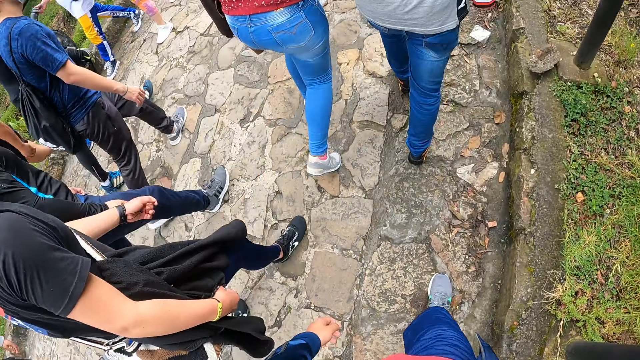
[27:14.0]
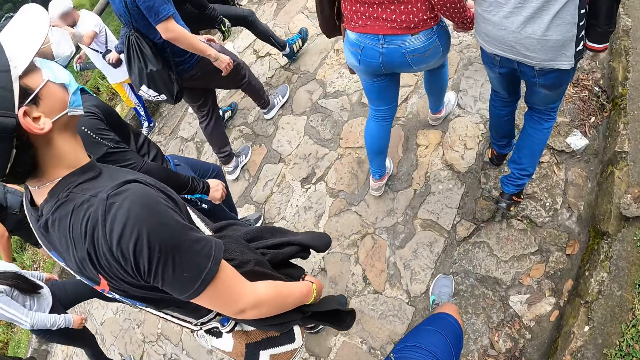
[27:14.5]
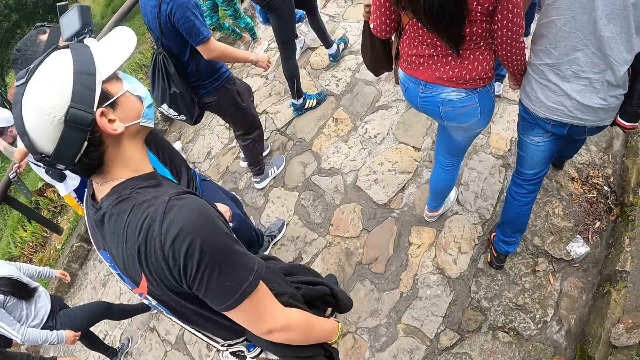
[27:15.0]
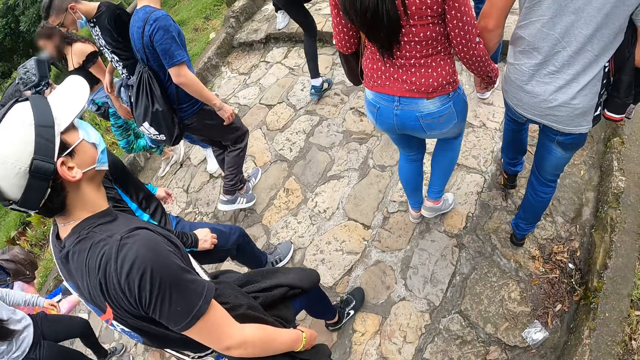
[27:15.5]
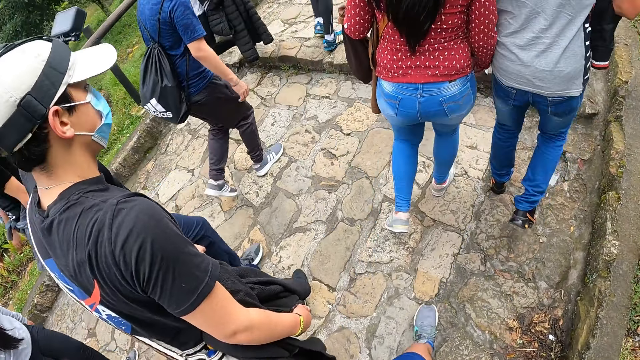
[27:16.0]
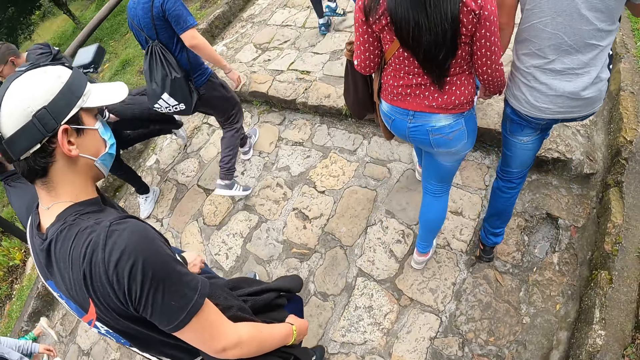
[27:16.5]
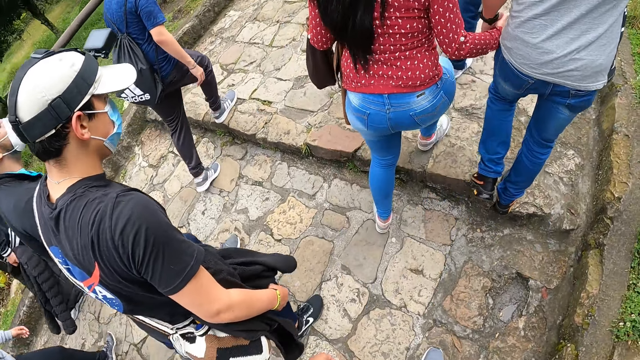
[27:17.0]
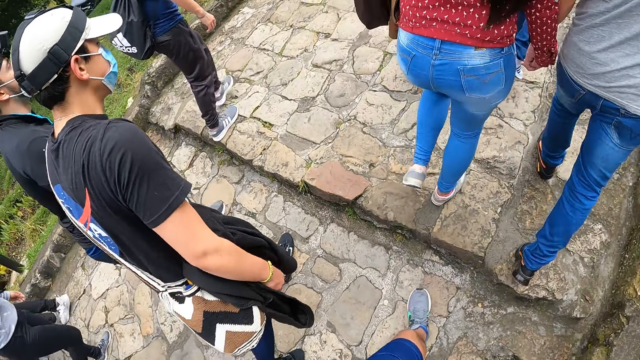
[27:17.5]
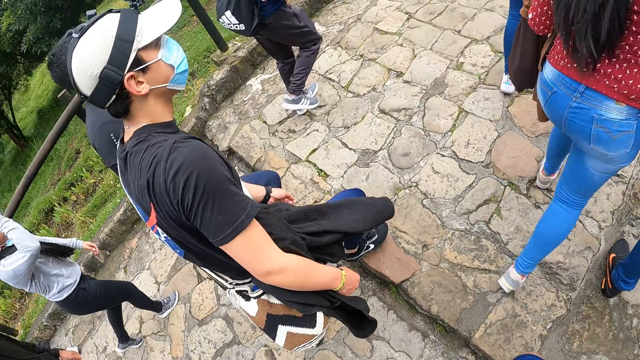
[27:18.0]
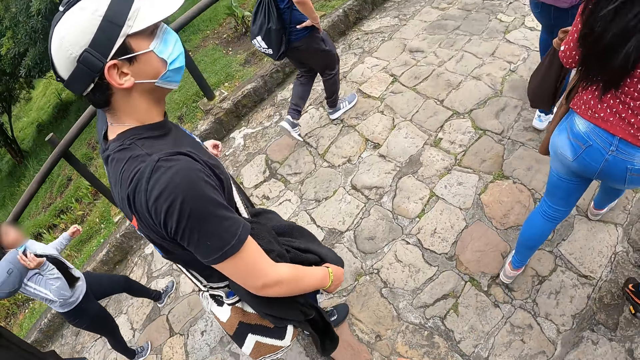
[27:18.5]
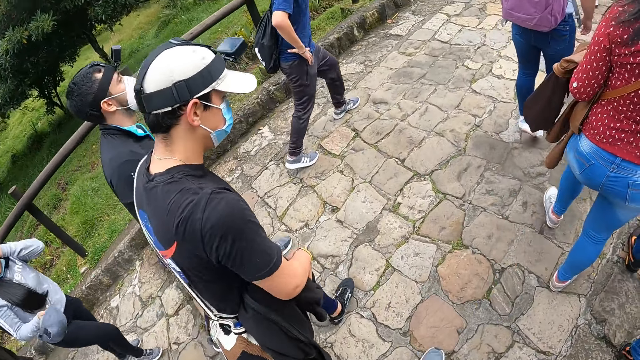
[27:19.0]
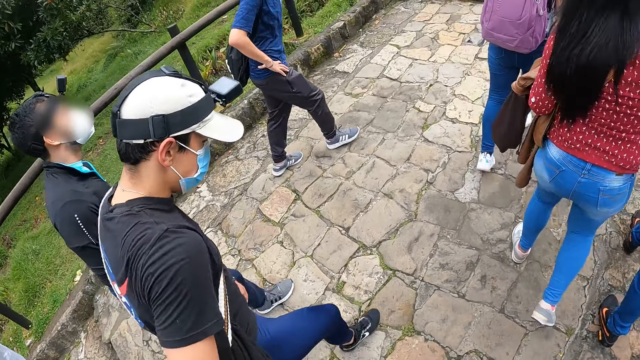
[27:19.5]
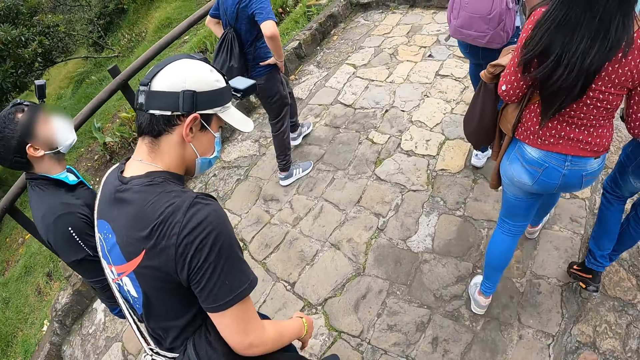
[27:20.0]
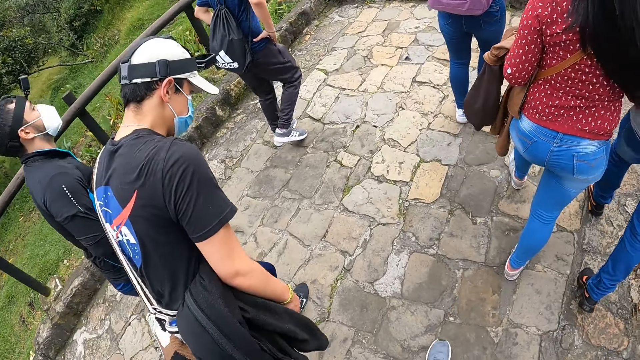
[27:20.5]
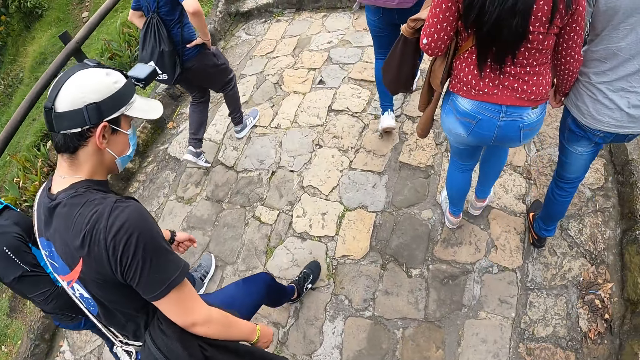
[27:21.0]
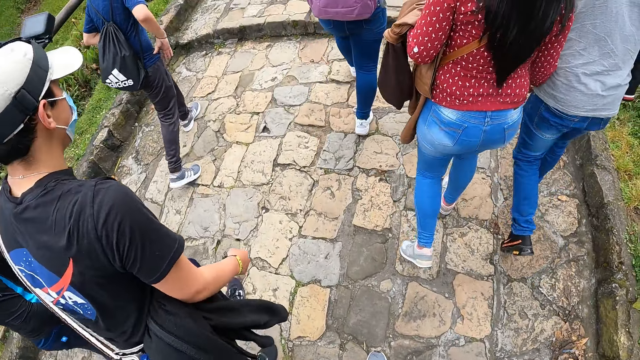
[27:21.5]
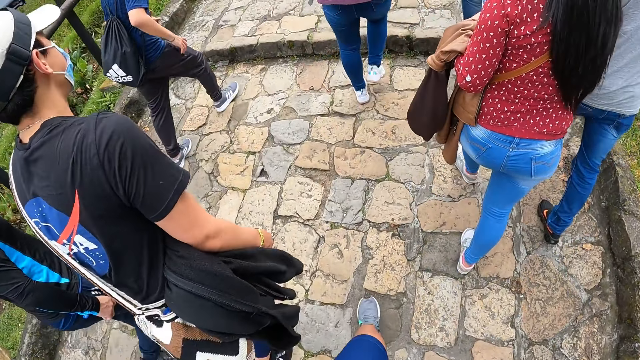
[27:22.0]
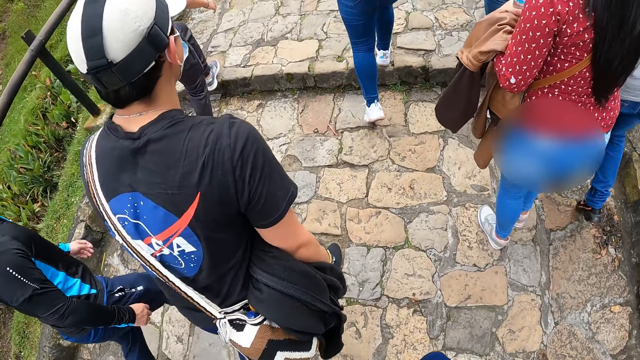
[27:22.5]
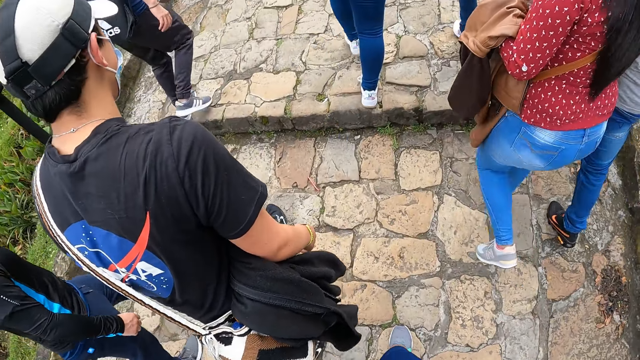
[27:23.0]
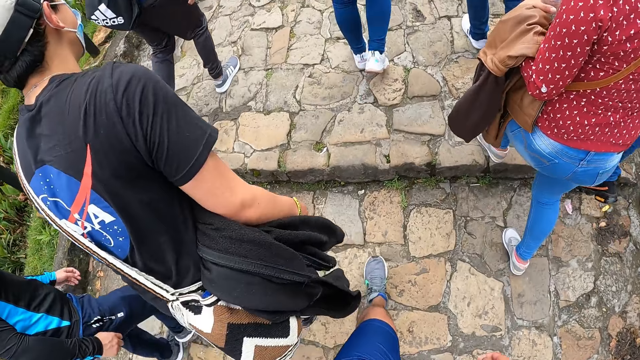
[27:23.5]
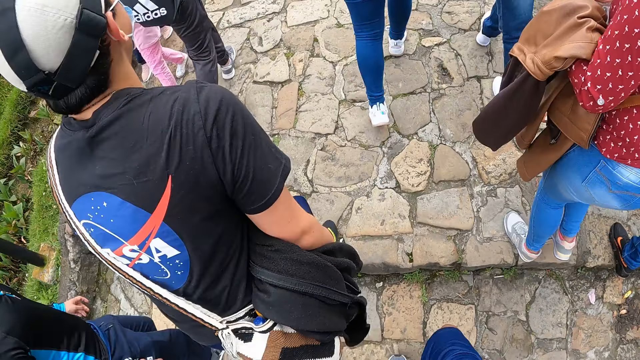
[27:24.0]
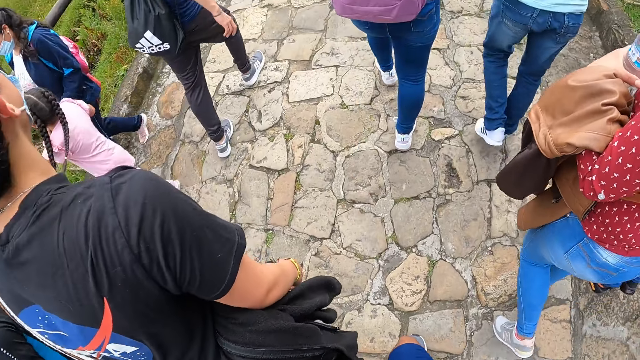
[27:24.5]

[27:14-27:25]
The man touches his jacket with his right hand.

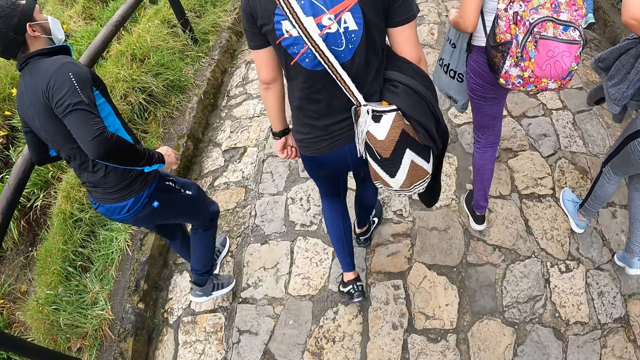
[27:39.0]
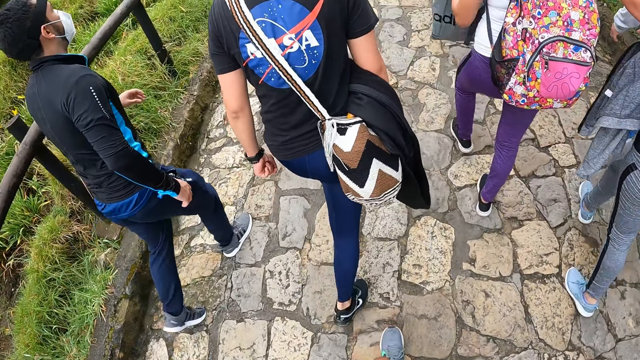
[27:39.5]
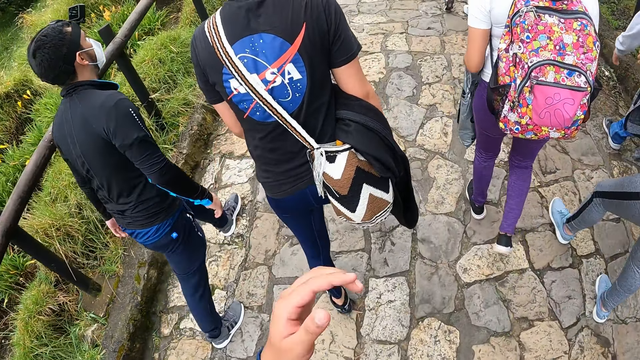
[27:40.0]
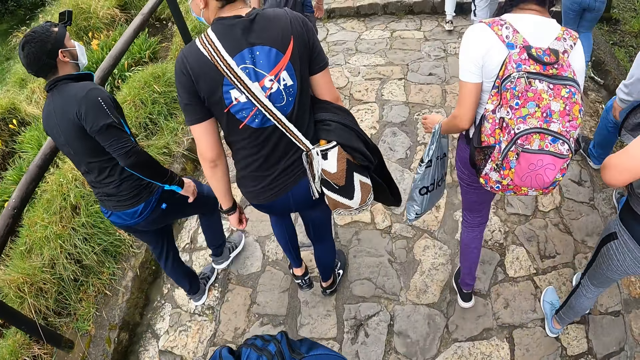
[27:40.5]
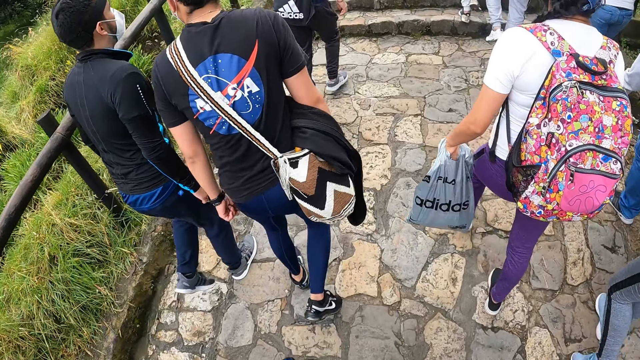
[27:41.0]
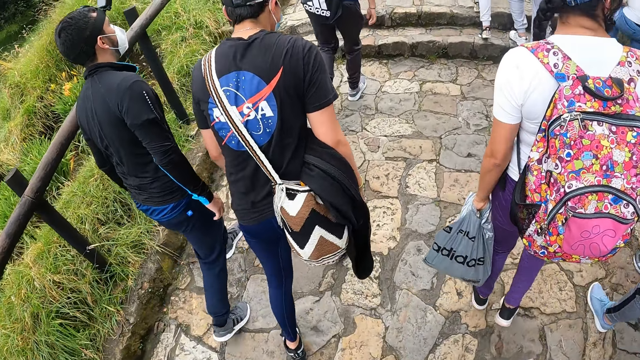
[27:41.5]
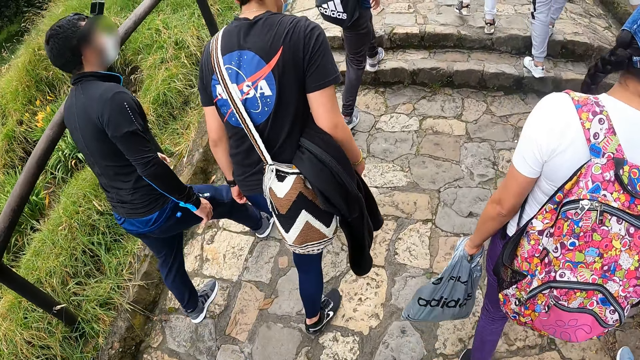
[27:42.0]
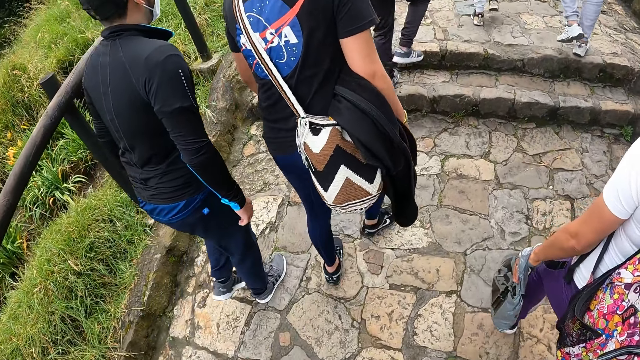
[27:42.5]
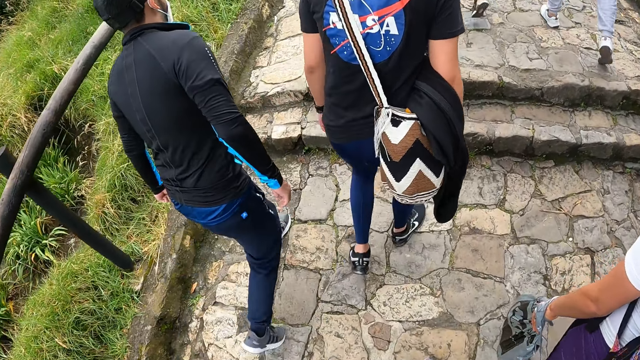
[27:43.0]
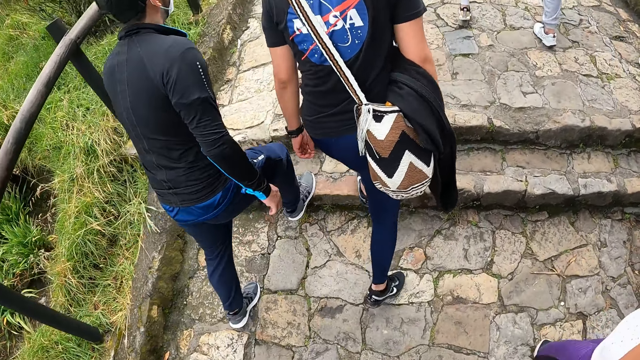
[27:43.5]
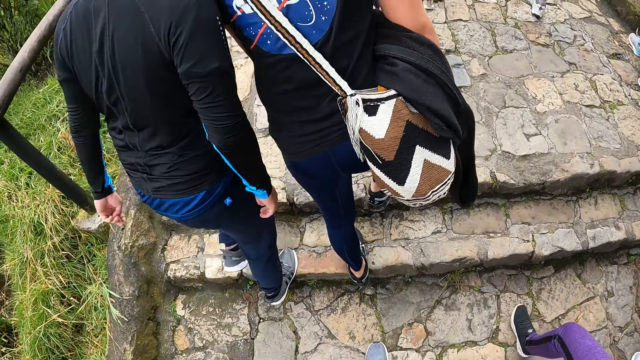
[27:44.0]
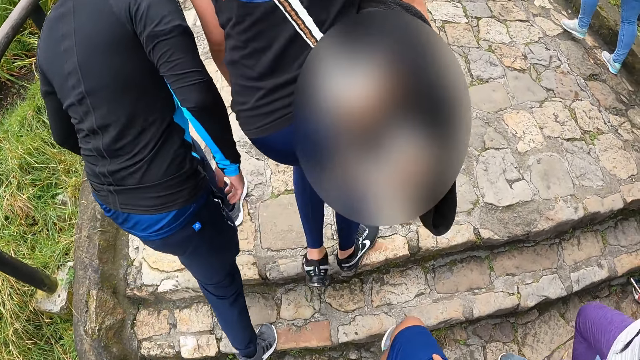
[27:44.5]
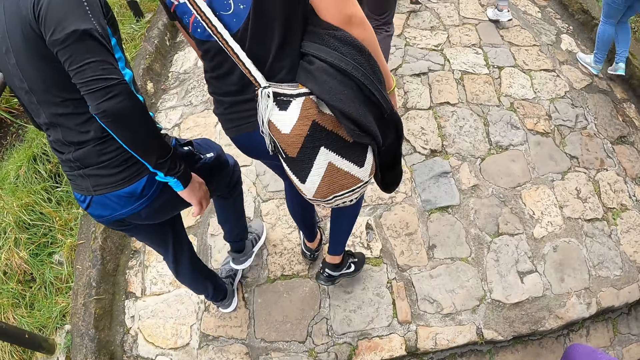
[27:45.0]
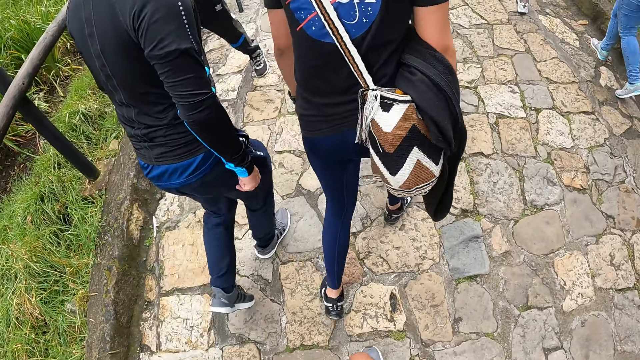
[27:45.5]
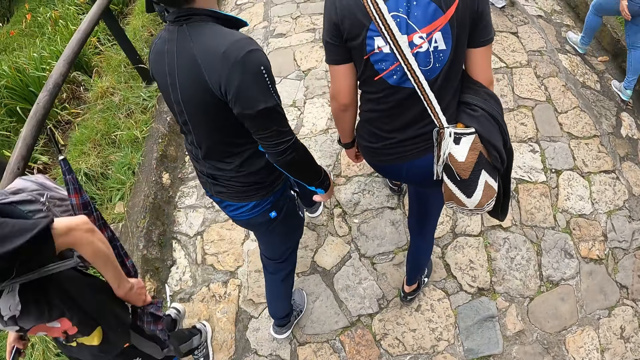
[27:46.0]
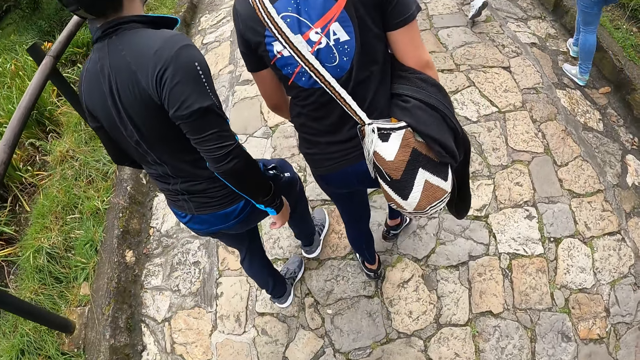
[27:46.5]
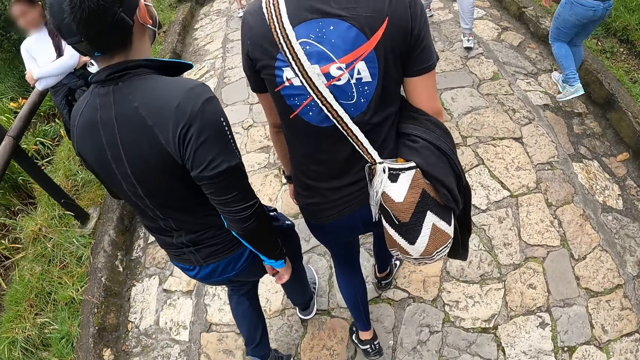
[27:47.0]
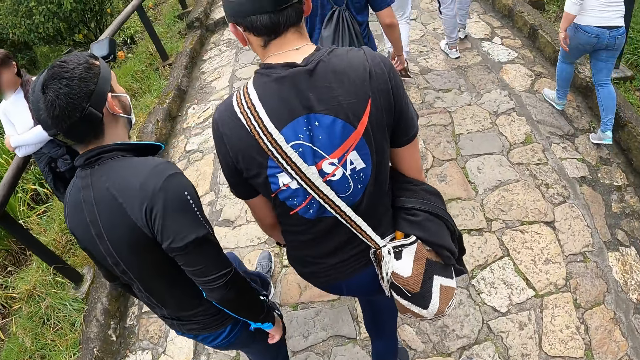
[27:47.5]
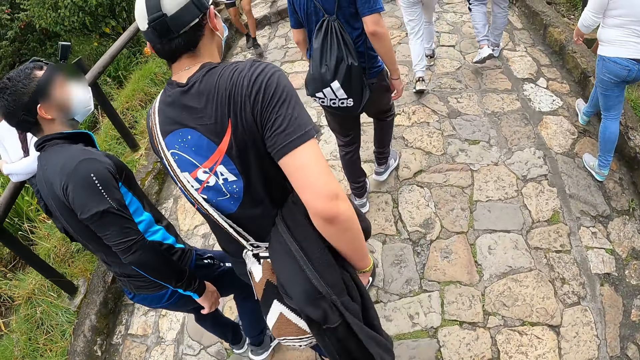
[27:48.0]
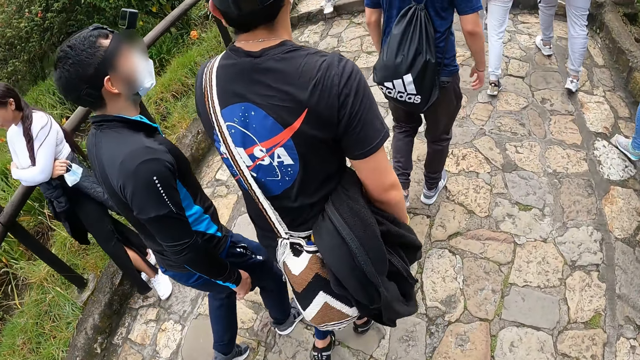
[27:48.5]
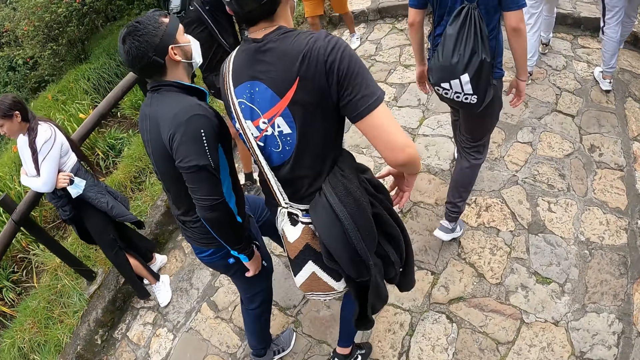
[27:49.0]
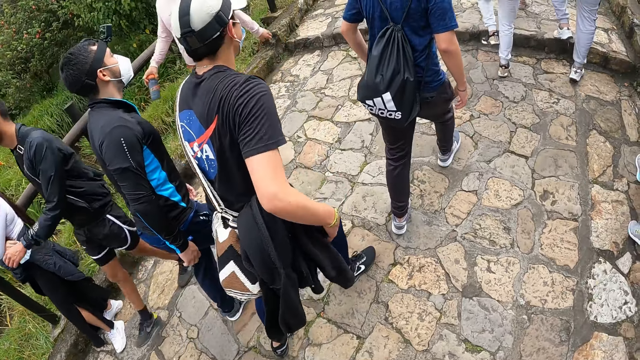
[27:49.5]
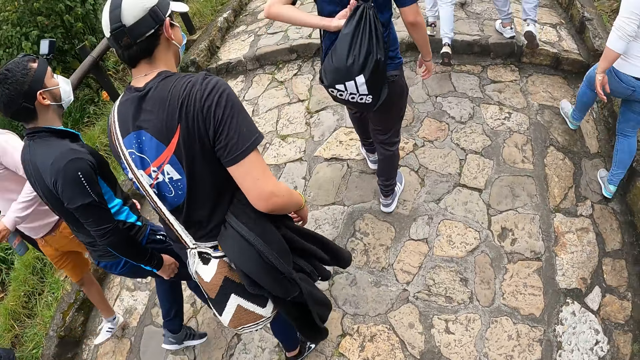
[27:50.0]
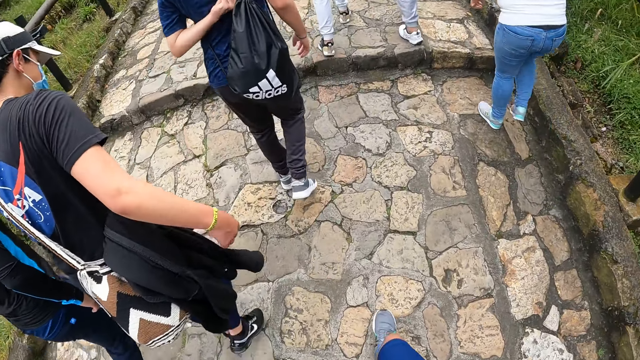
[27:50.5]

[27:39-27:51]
The camera wearer touches his face with his left hand. The man touches his jacket with his right hand.
